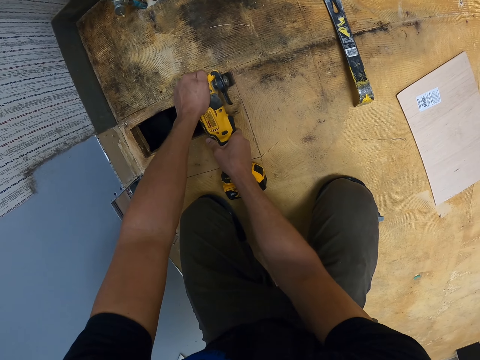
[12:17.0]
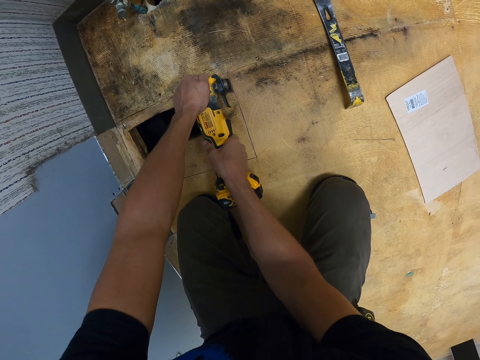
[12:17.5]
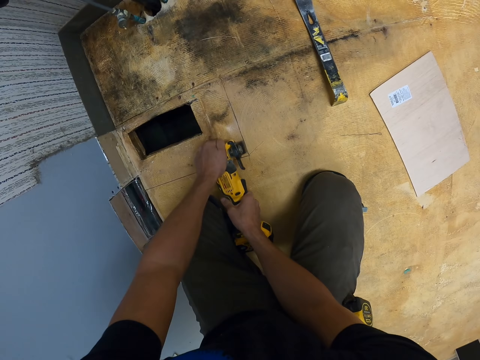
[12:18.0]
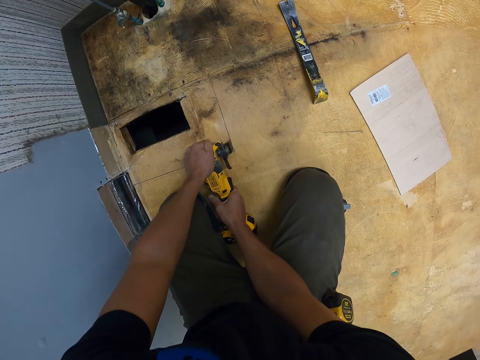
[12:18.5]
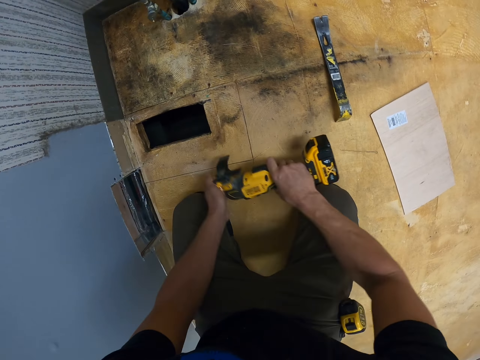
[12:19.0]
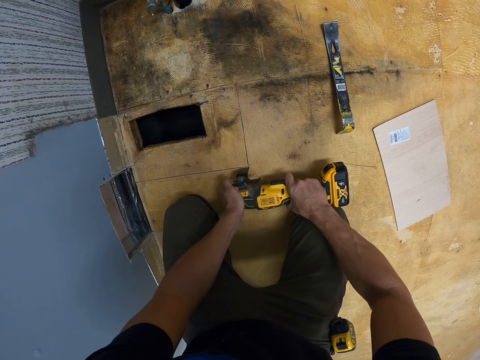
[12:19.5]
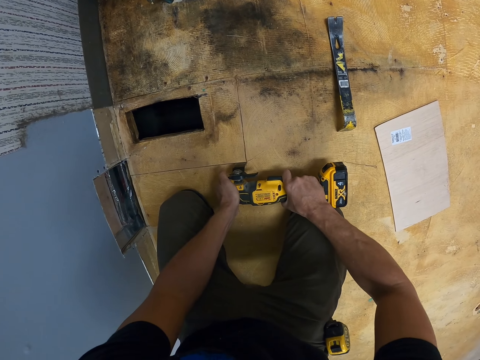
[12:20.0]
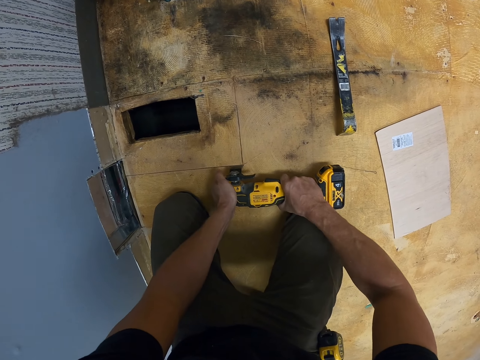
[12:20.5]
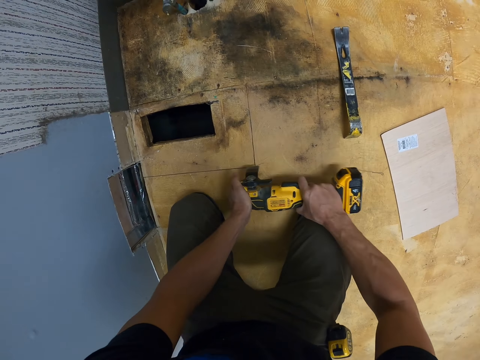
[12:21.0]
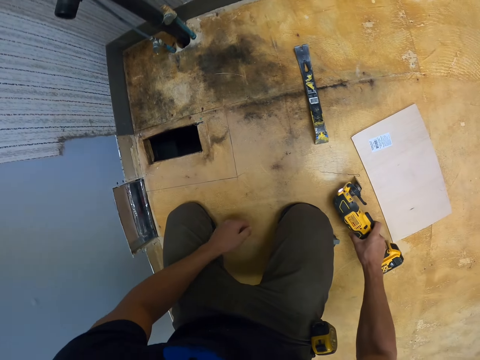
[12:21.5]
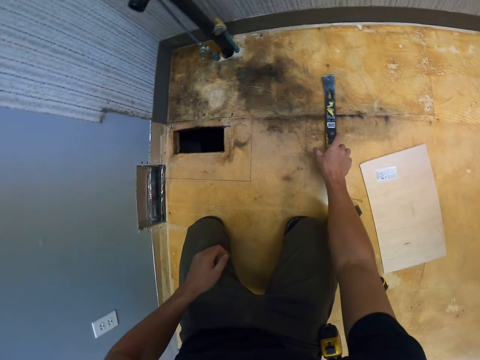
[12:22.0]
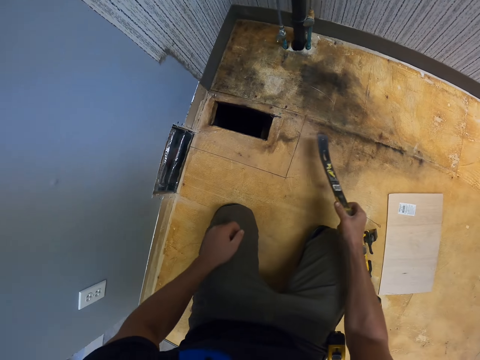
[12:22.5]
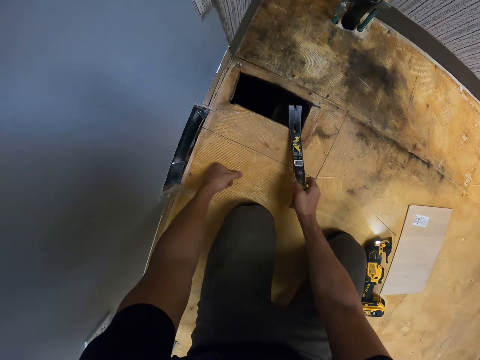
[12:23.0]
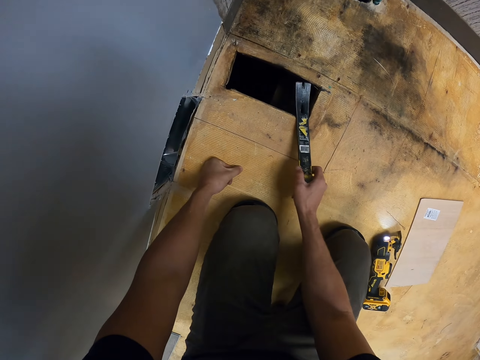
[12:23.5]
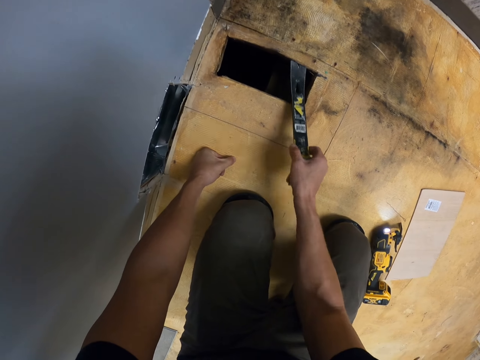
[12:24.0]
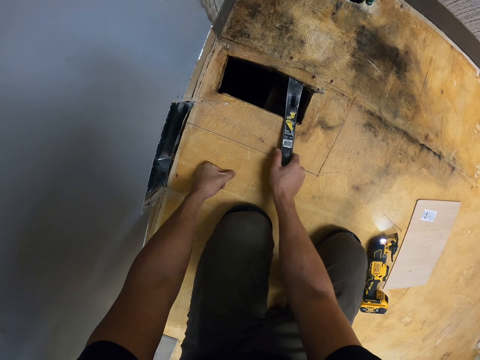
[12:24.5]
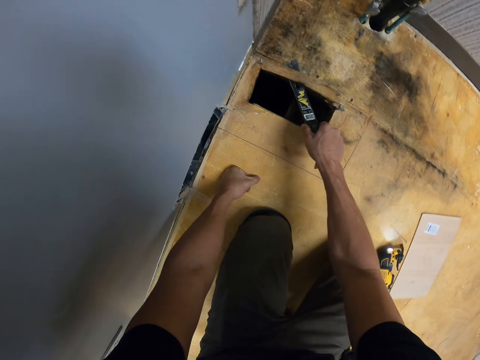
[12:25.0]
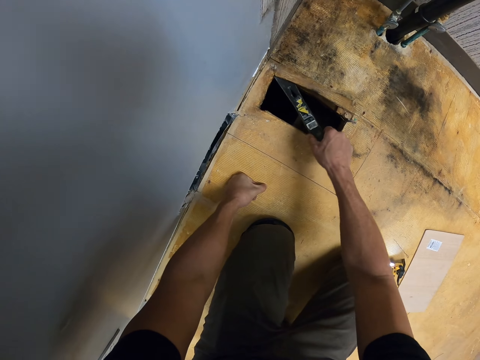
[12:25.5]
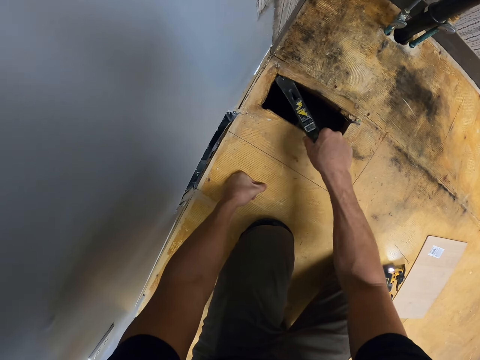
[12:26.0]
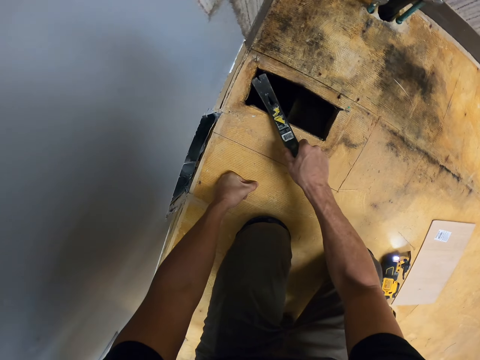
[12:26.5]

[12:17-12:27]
The camera wearer turns the cut-out tool. They put the cut-out tool on the floor. They pick the nail puller with the right hand. They use a nail remover on the wood. They remove the cardboard with the nail puller.

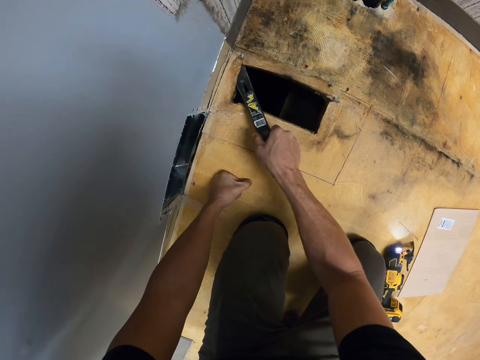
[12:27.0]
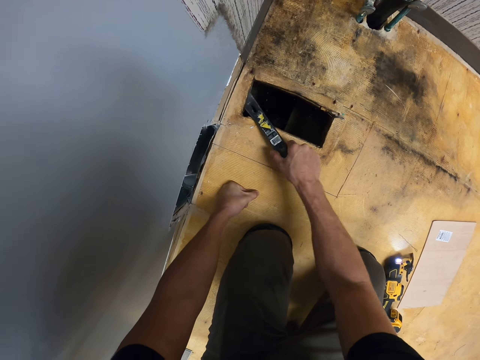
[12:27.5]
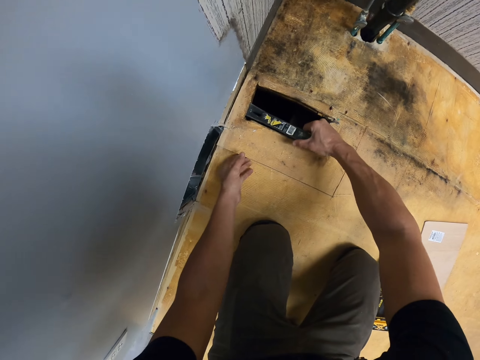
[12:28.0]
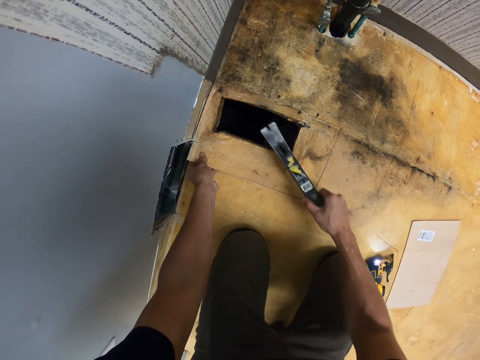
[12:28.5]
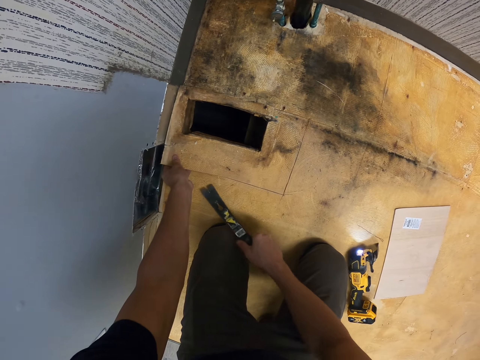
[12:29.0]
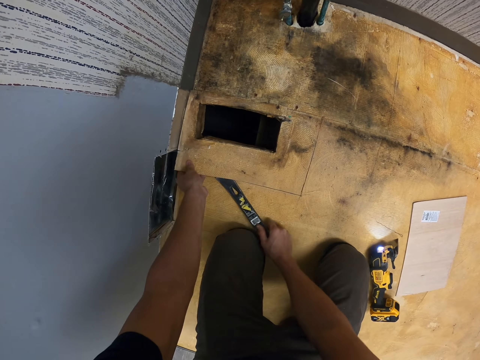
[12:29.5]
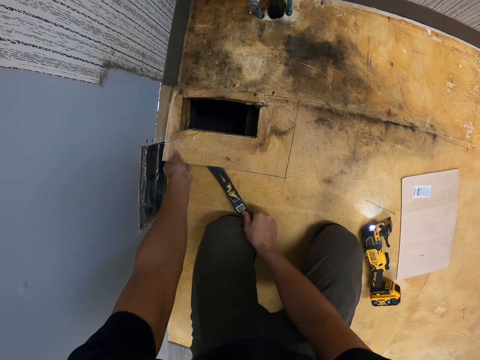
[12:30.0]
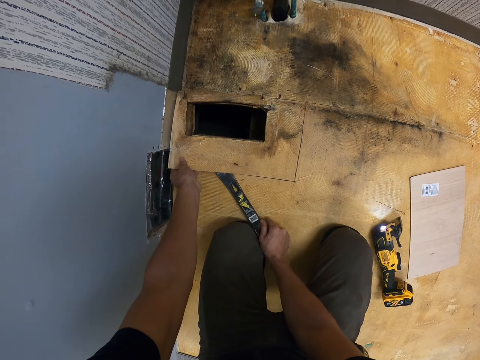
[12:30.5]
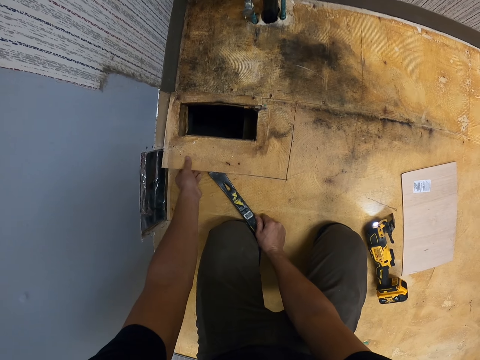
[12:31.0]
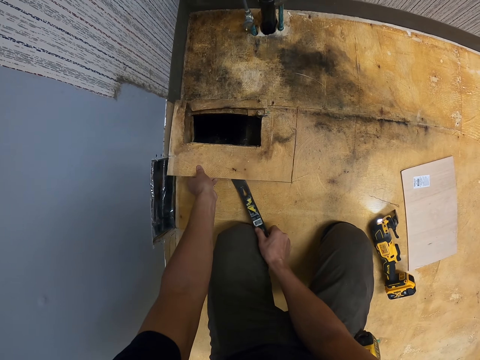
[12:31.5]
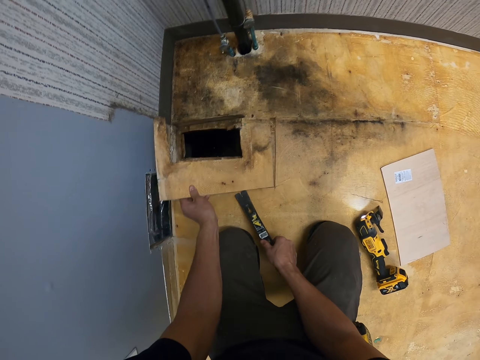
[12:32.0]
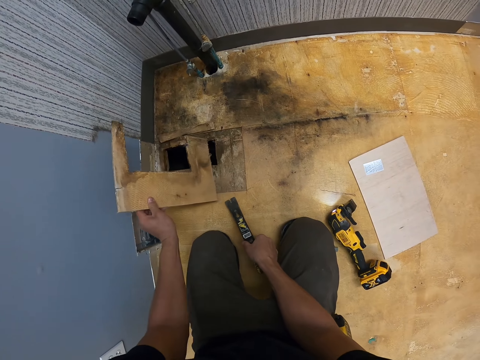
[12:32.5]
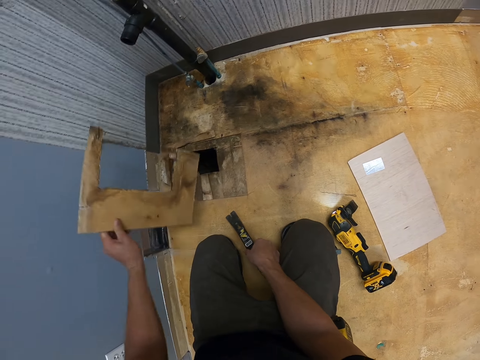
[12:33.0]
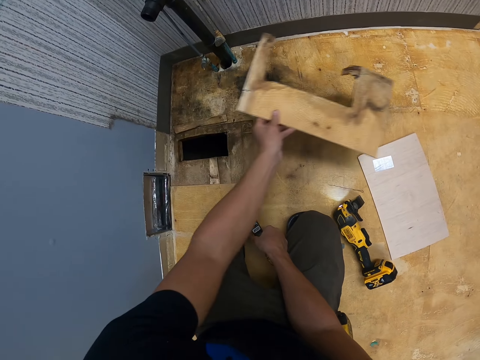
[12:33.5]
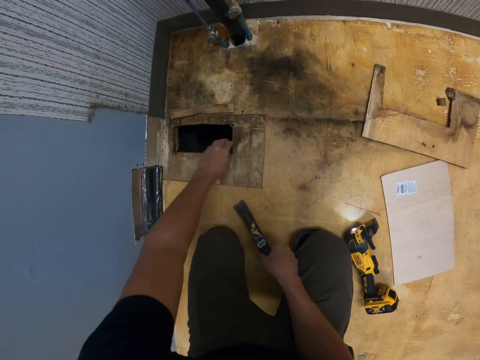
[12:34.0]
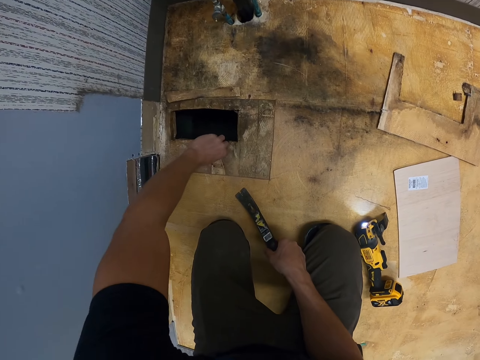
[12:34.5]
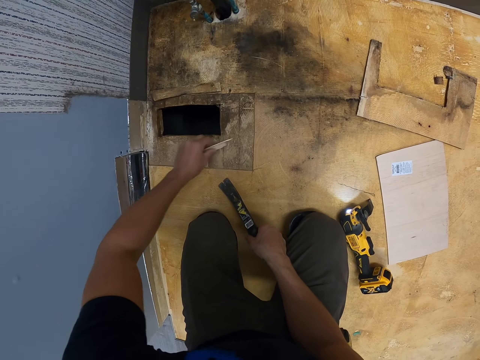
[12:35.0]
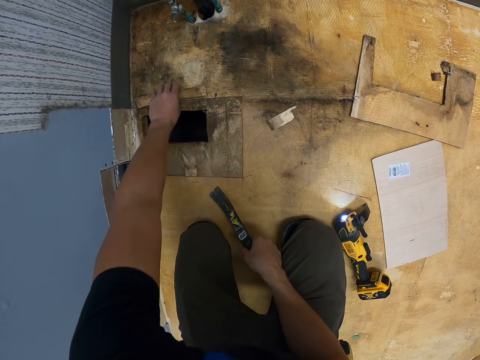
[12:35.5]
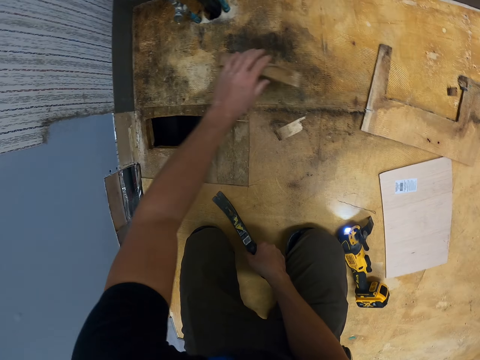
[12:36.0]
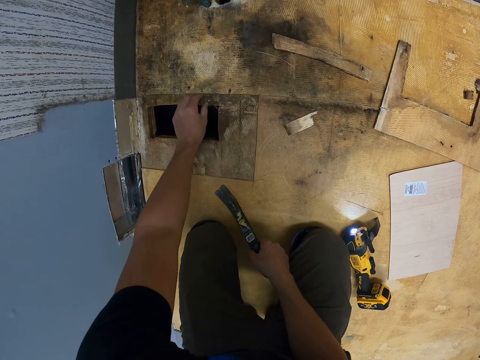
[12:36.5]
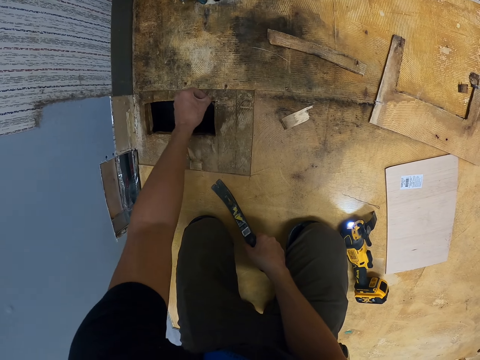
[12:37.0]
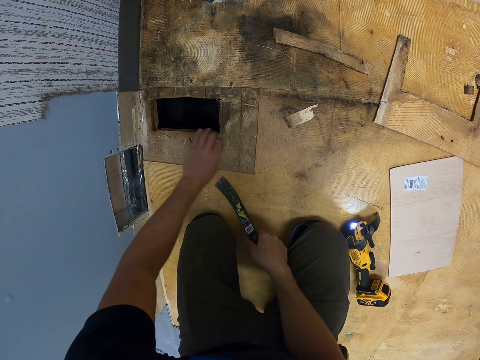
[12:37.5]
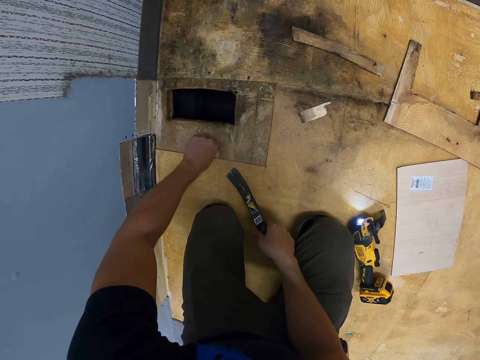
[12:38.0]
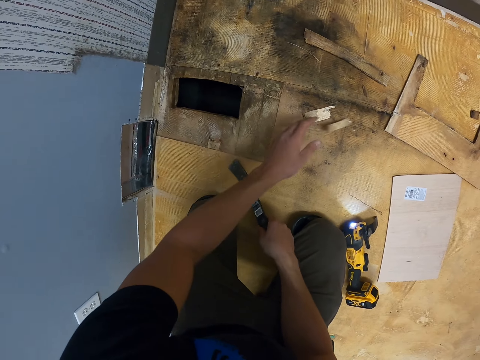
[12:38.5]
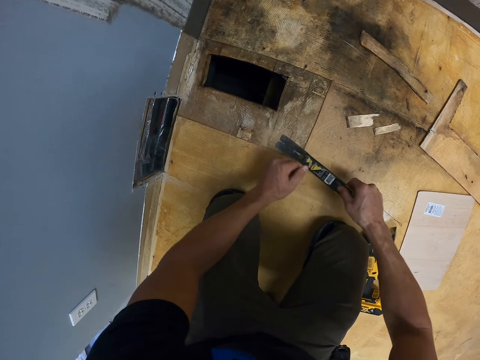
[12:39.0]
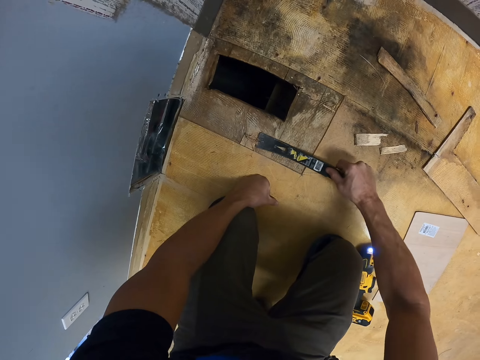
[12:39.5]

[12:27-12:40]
The camera wearer holds the cardboard with the left hand. They lift the cardboard with the left hand. They throw the cardboard with the left hand. They cut the cardboard with the left hand. They throw the cardboard with the left hand. They pick the wood with the left hand. They throw the wood with the left hand. They pick a piece of wood with the left hand. They throw the piece of wood with the left hand. They cut the cardboard with the left hand. They remove broken wood. They throw the piece of cardboard with the left hand.

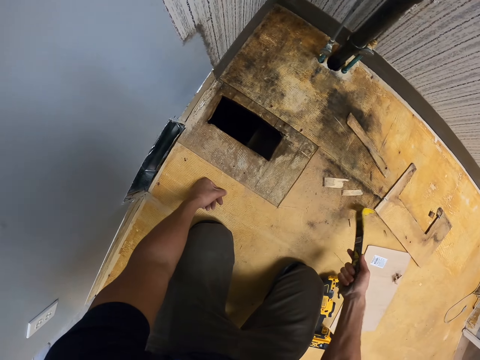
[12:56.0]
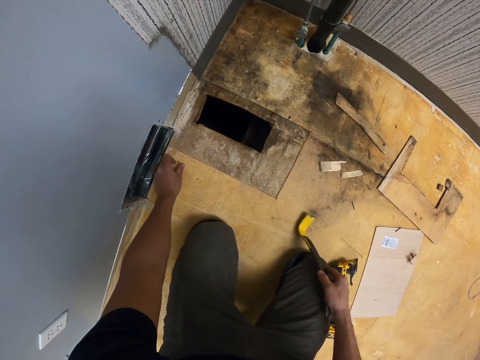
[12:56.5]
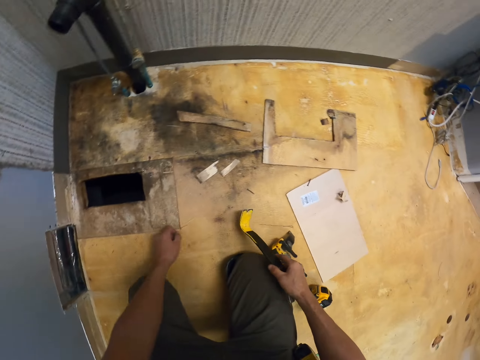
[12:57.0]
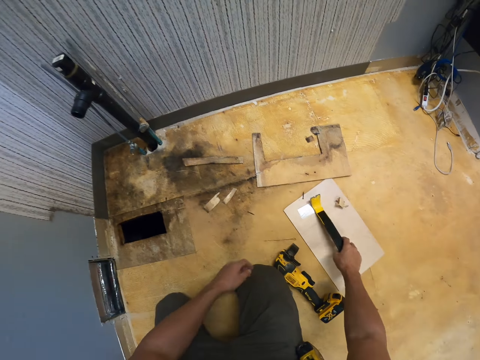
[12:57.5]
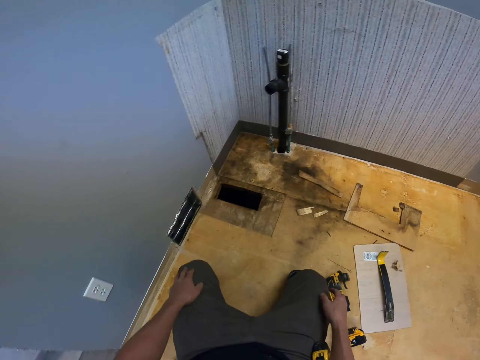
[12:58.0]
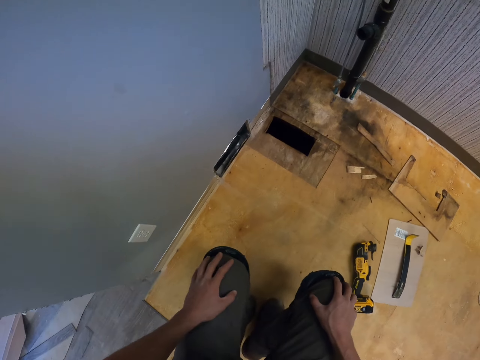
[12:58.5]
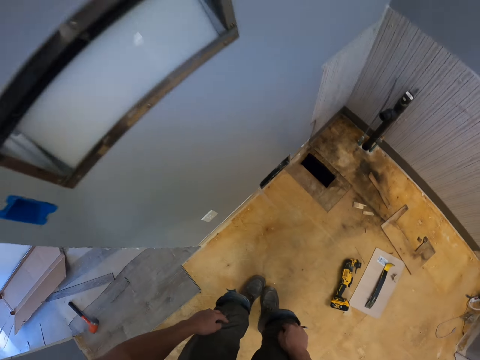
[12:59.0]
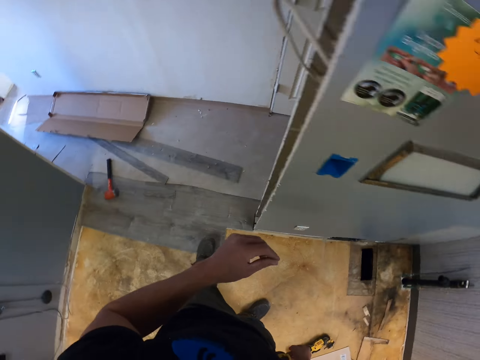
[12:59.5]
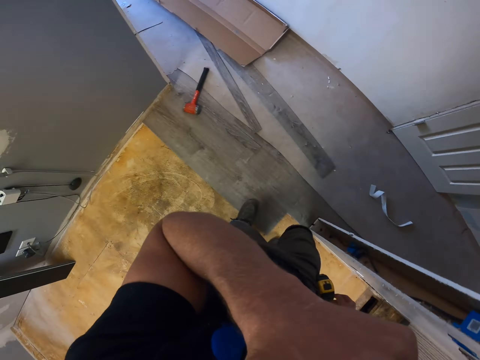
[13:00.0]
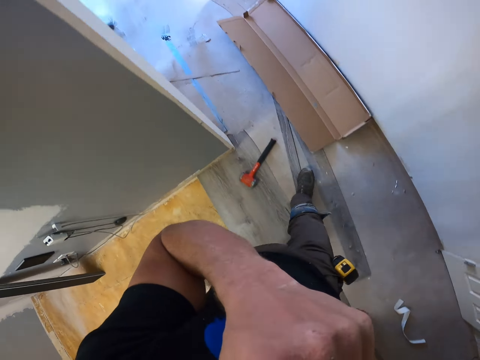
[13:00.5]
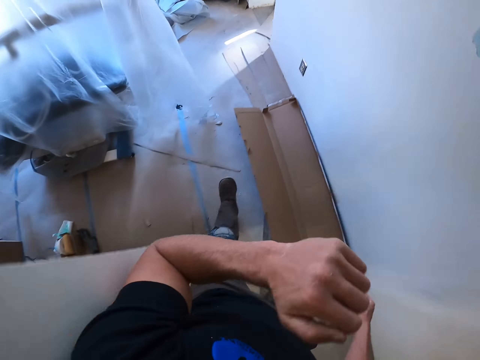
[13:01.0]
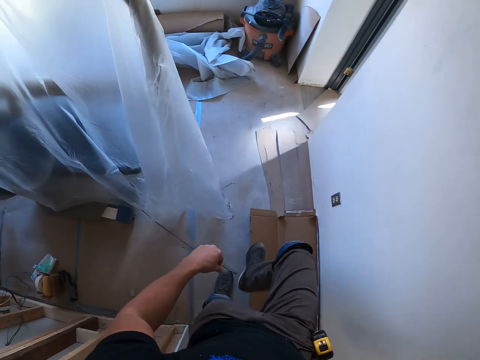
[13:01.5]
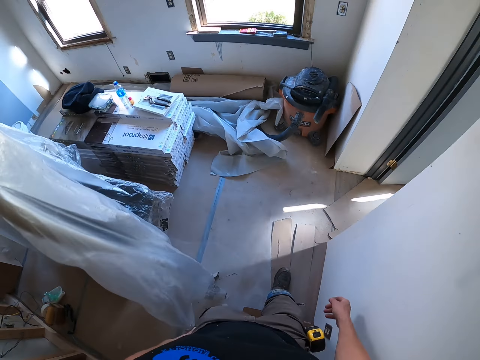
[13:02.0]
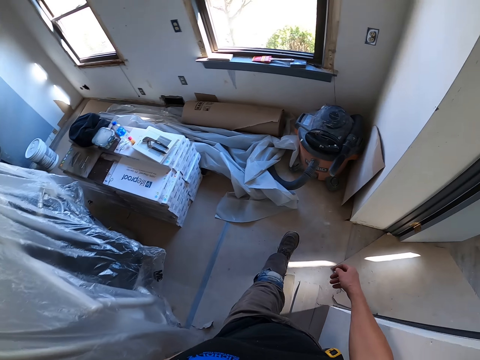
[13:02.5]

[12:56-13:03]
The camera wearer picks up the nail with the left hand. They drop the nail with the left hand. They put the nail puller on the floor. They stand. They turn around. They raise the left hand. They touch the face with the left hand. They walk around.
